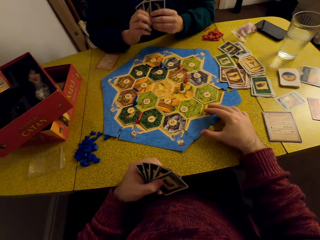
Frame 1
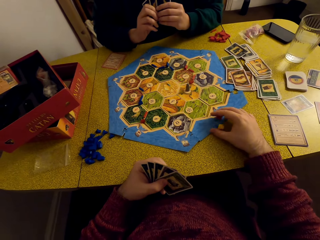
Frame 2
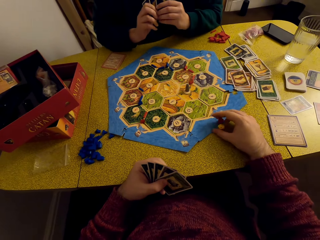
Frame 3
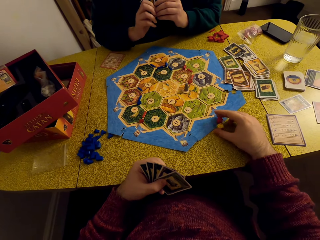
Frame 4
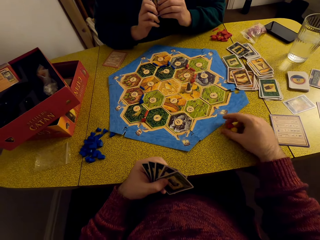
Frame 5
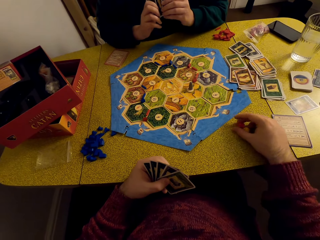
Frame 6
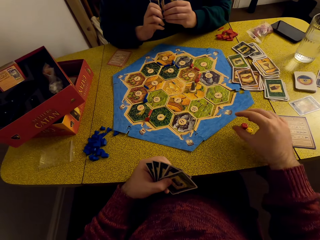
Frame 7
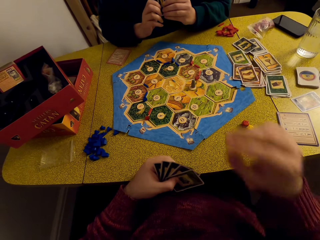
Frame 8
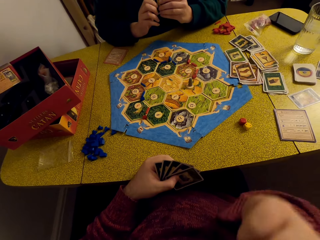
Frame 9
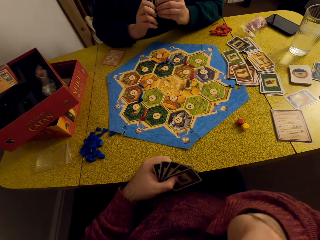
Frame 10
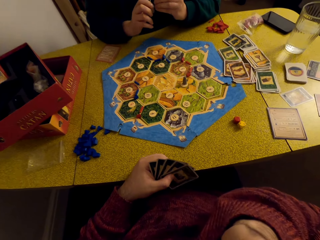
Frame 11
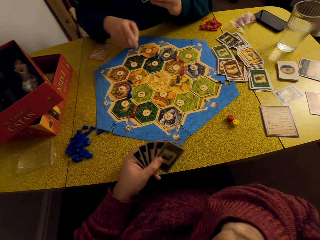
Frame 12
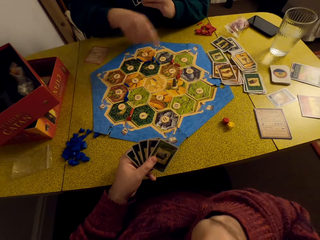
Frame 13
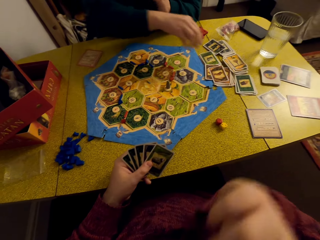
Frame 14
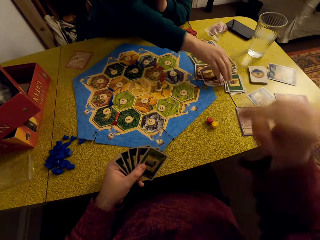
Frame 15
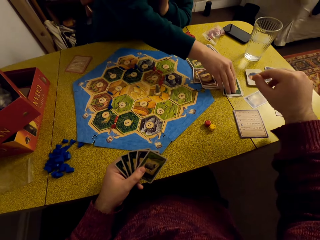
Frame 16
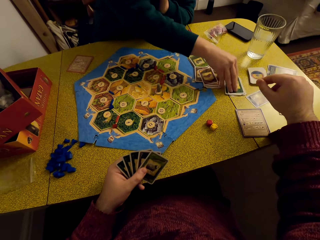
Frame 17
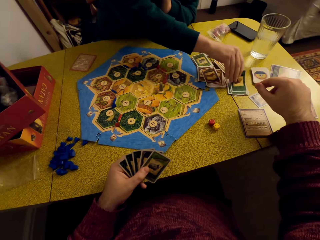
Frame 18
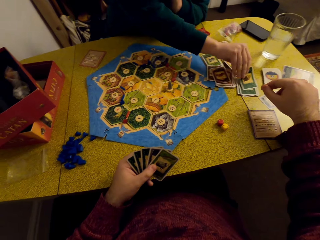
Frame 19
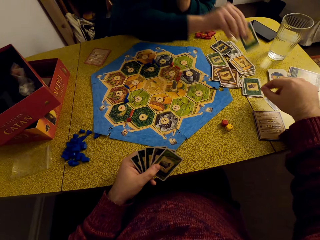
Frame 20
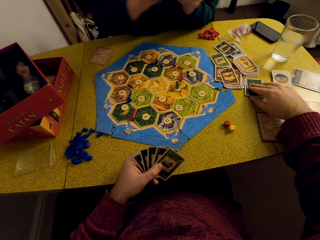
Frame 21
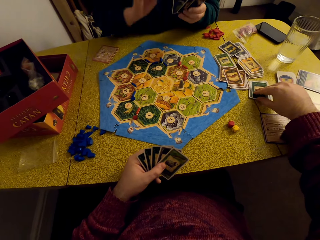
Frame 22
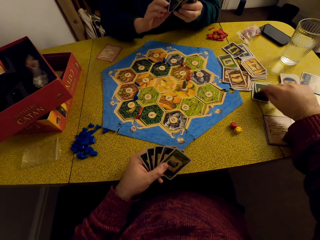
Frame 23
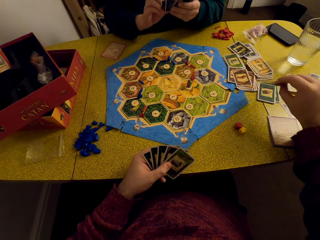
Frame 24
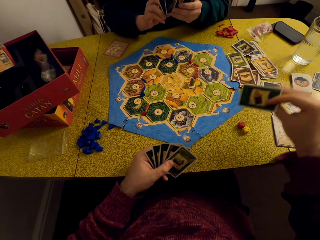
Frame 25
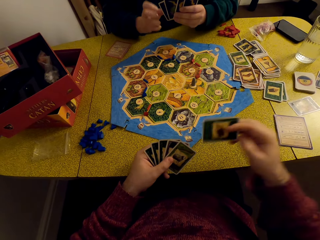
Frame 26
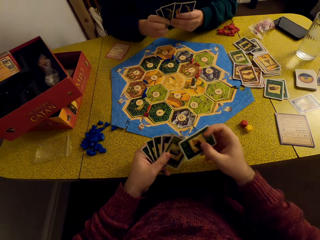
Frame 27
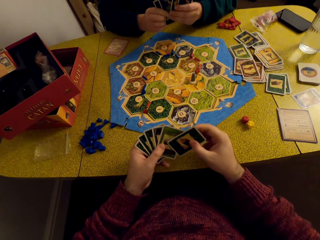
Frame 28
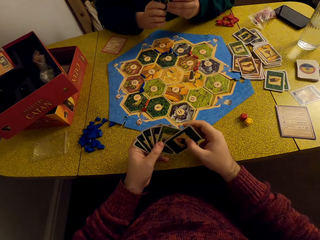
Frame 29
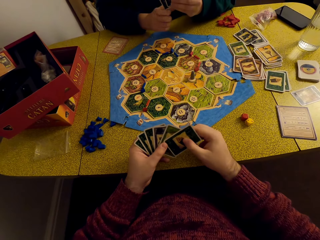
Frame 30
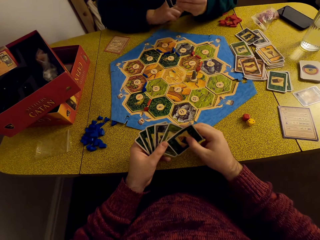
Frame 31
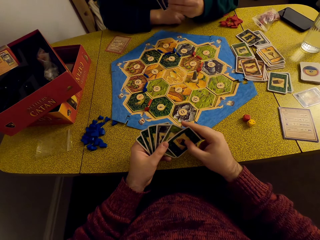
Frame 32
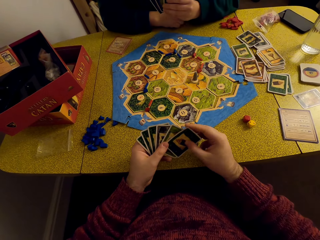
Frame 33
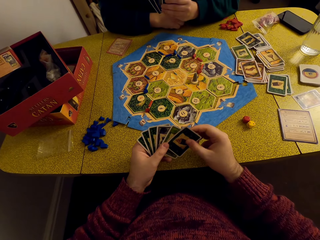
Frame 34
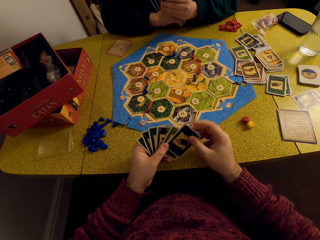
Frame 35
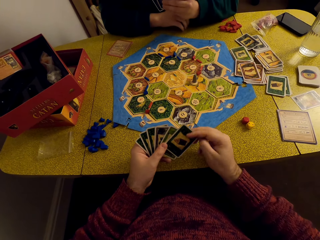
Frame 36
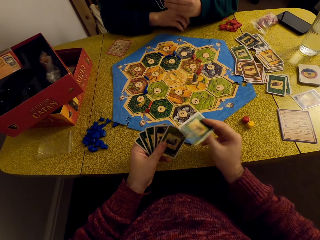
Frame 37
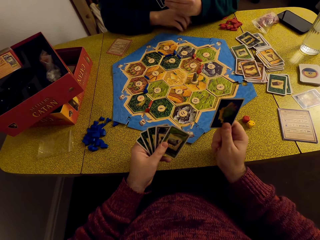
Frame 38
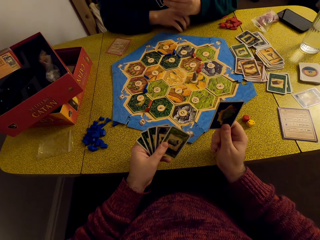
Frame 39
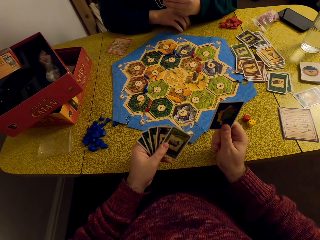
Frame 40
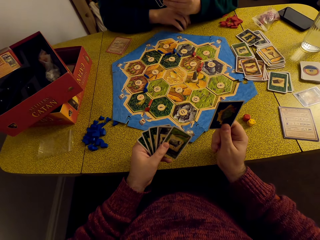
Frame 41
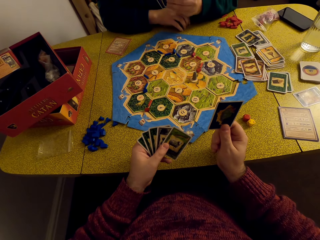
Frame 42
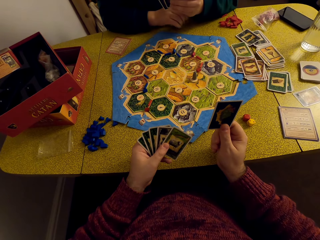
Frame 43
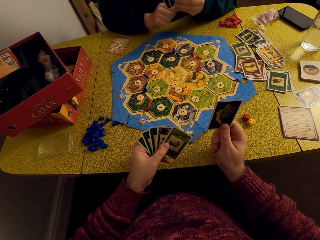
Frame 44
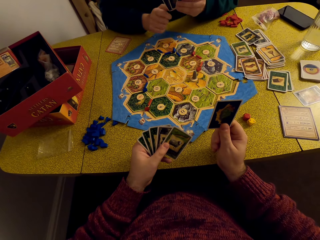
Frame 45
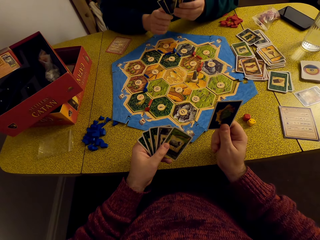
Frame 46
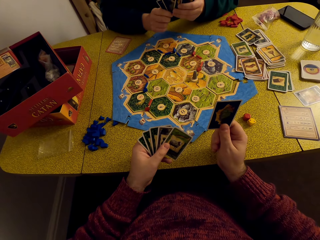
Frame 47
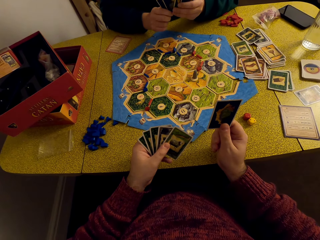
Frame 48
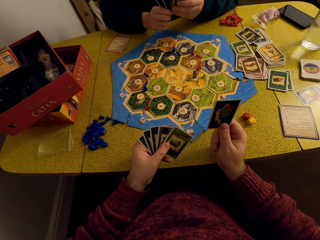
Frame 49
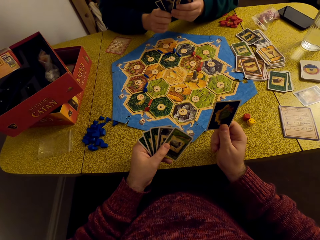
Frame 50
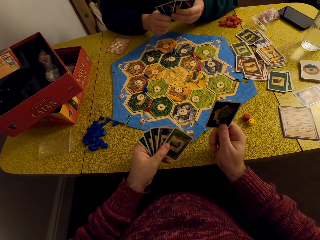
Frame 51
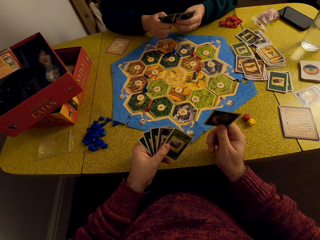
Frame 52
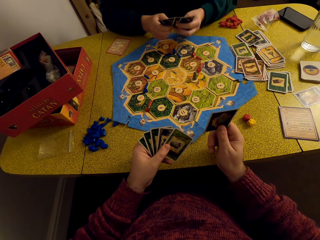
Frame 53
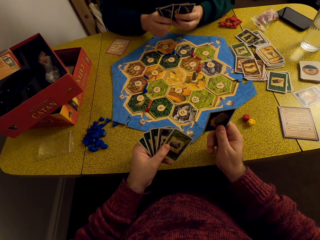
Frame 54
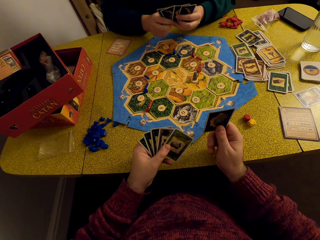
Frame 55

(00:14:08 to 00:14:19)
The camera wearer moves the dice to the table. A woman talks to the camera wearer. The woman picks up a card. The camera wearer picks up a card. He places the card in his deck. He stares at the cards in his hand. He picks out a card from the deck and talks to the woman.

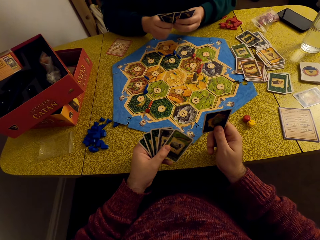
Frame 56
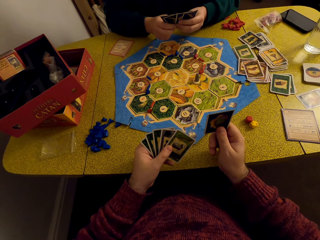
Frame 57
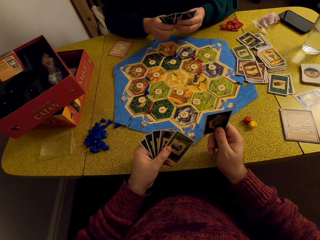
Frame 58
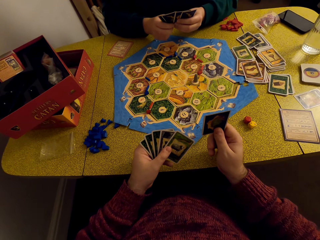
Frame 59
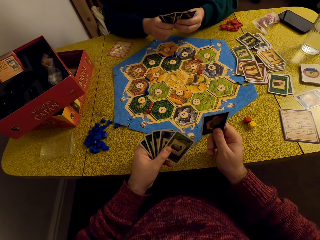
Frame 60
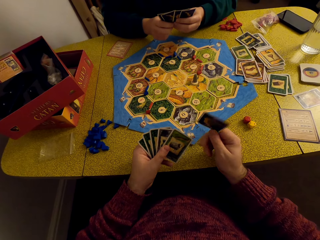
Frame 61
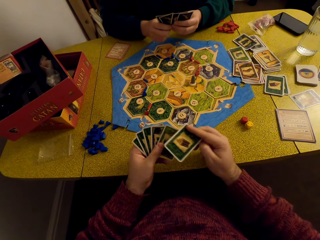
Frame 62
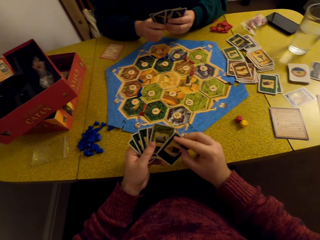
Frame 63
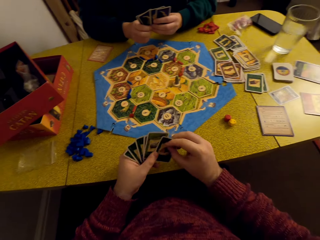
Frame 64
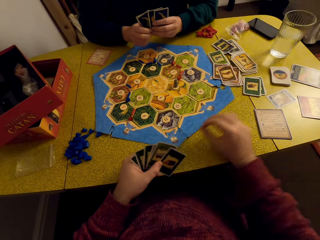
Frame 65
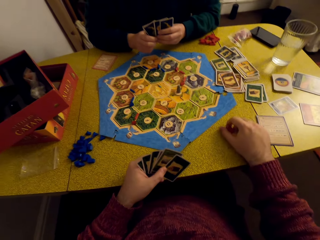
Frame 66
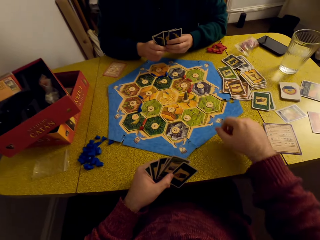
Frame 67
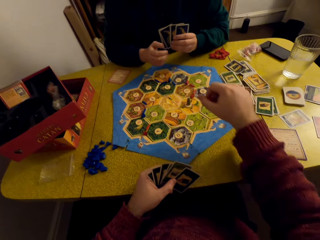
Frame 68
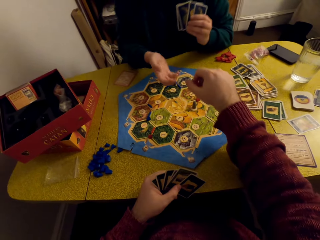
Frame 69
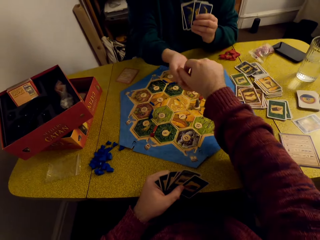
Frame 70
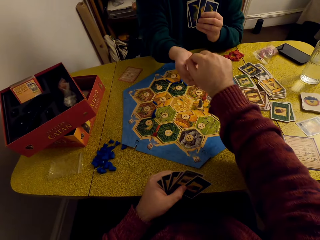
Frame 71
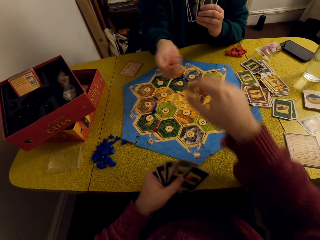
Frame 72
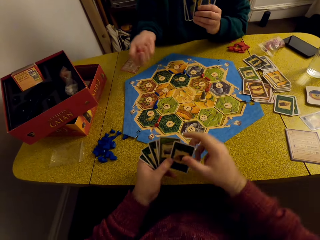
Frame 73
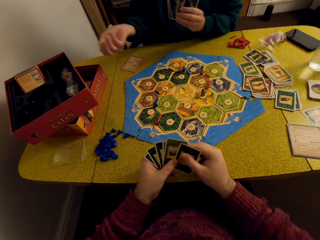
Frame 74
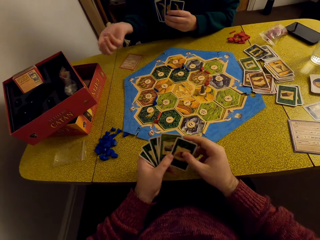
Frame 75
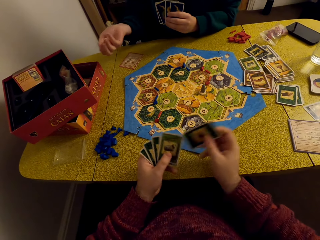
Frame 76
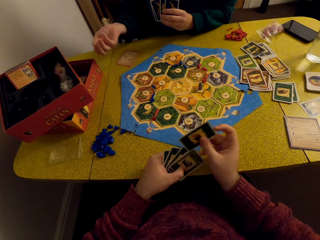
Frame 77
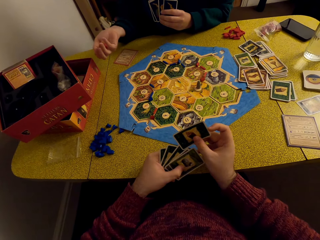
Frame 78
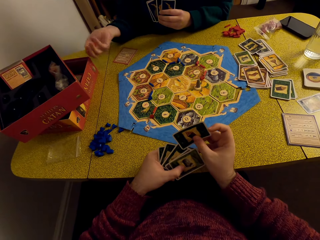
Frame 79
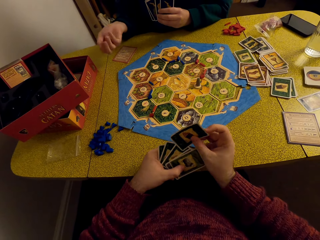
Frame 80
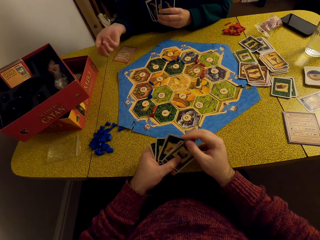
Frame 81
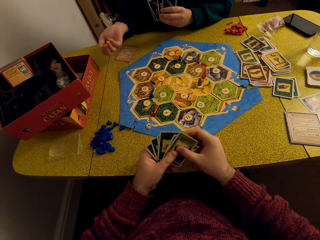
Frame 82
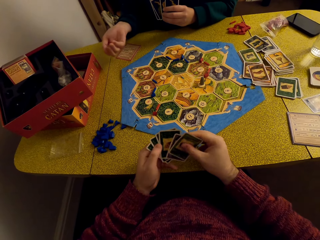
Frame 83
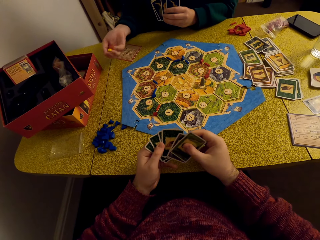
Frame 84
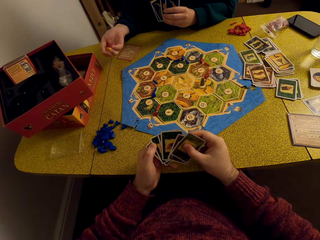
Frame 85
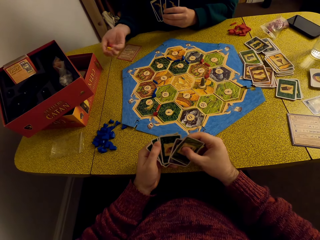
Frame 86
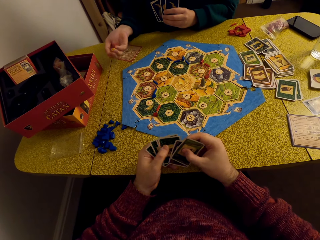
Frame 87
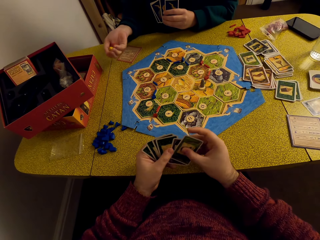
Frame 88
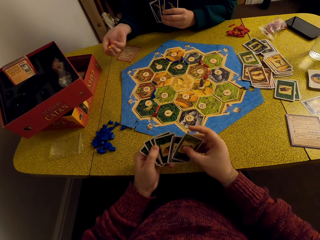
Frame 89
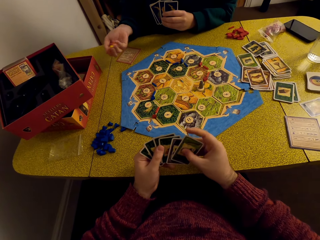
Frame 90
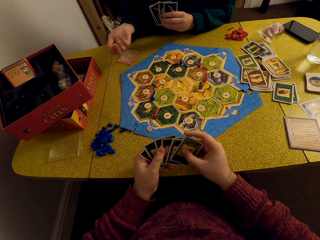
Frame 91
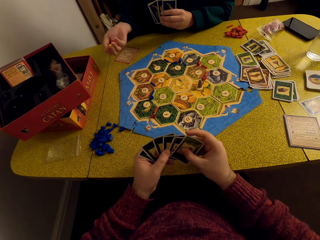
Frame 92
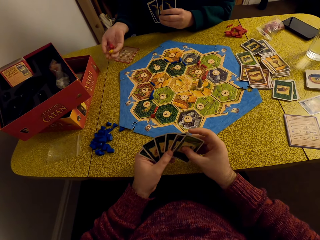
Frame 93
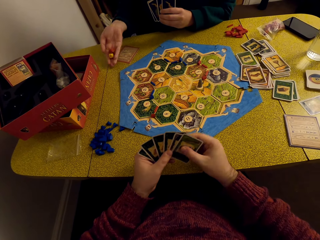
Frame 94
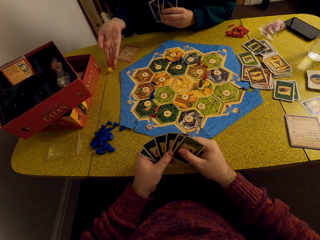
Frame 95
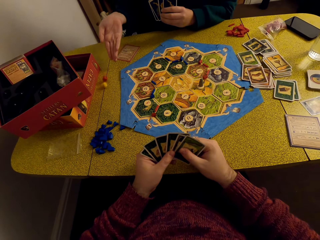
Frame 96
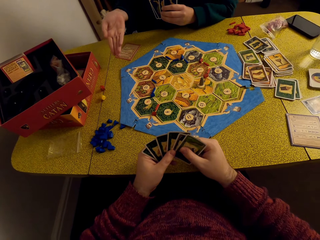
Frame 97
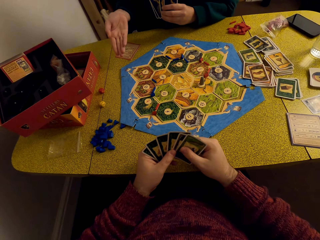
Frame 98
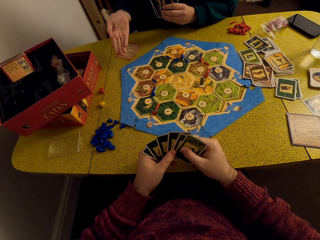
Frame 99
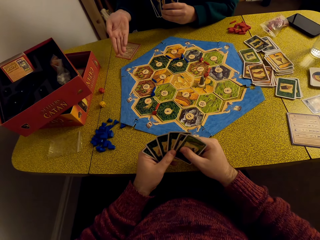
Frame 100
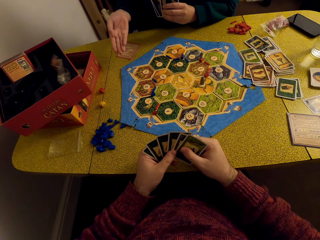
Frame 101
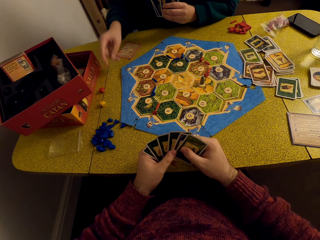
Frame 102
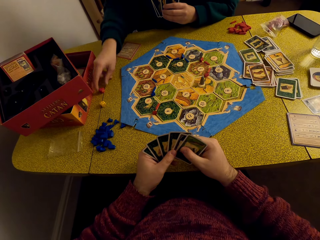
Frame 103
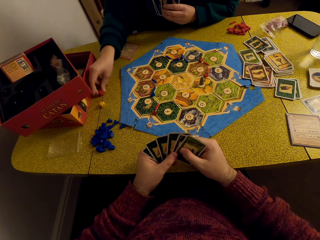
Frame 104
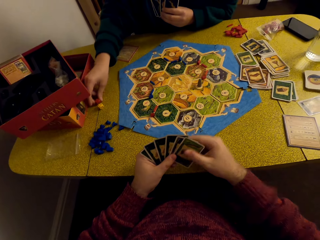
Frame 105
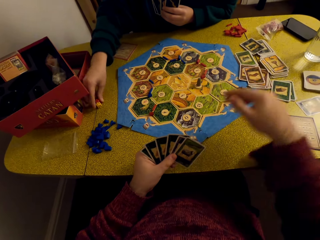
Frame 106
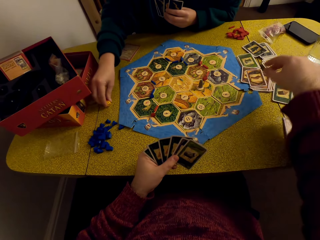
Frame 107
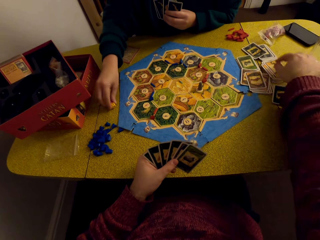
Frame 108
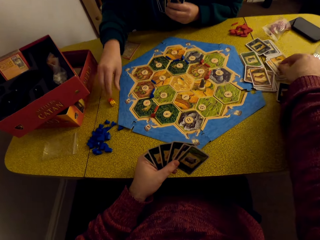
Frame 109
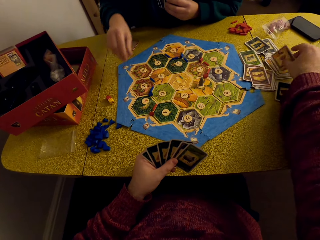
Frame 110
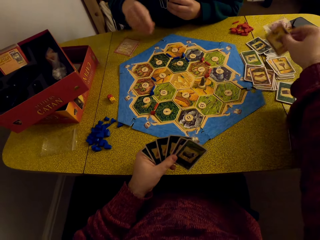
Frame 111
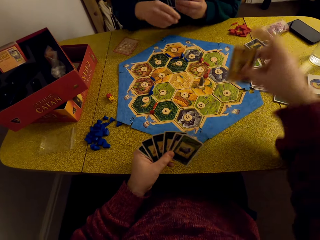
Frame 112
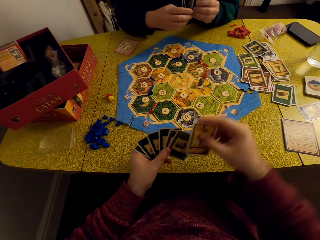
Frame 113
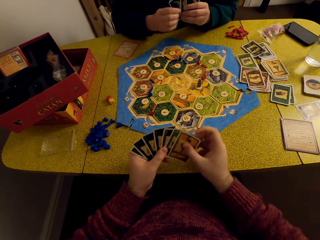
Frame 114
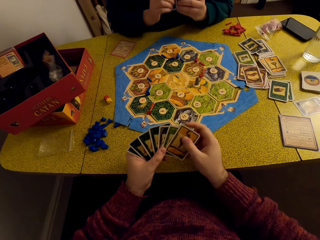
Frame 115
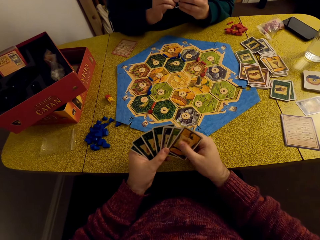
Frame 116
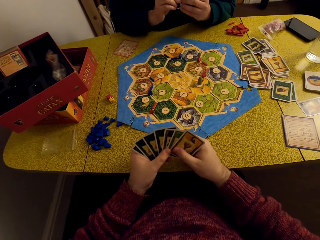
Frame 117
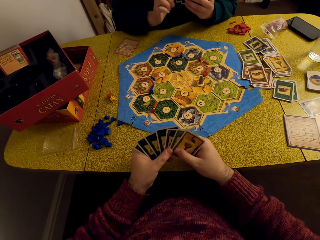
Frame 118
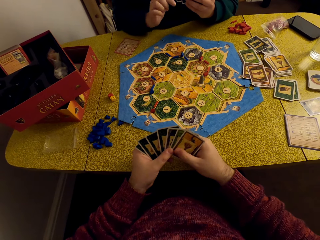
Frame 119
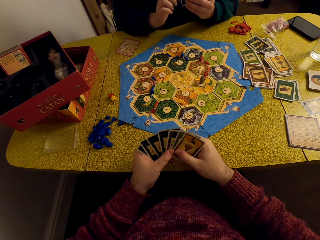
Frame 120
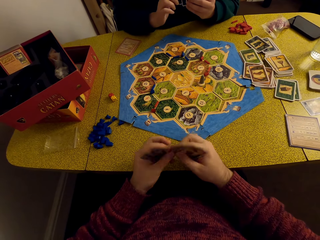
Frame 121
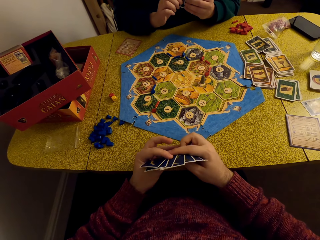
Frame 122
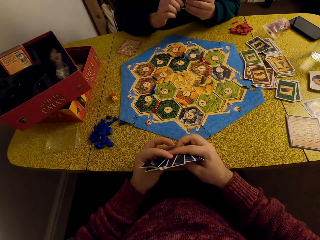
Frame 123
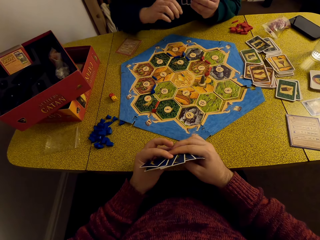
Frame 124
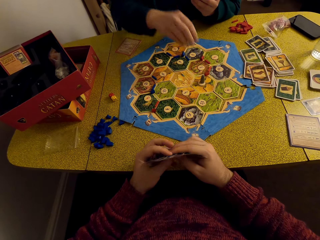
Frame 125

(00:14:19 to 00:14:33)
The camera wearer places the card in their deck. They pick up the dice and hand the dice to a woman. The woman rolls the dice. The camera wearer arranges their cards. The woman talks to the camera wearer. The woman drops the dice on the table and moves the dice towards the game board. The camera wearer picks up the card and places the card in their deck. The woman talks to the camera wearer.
